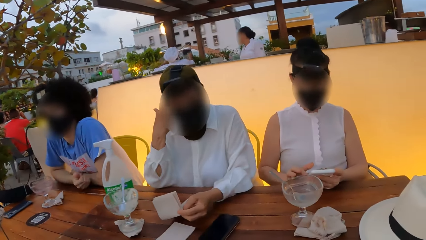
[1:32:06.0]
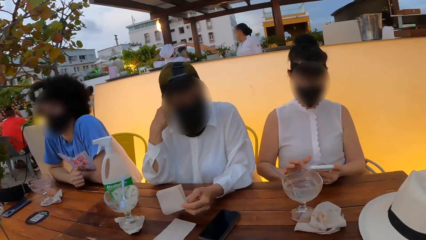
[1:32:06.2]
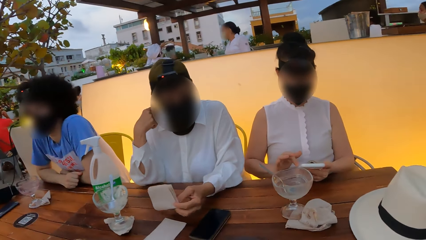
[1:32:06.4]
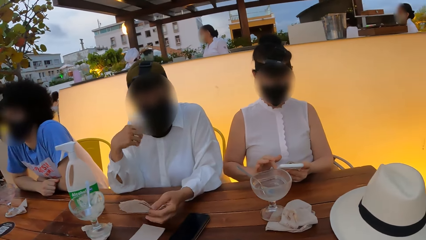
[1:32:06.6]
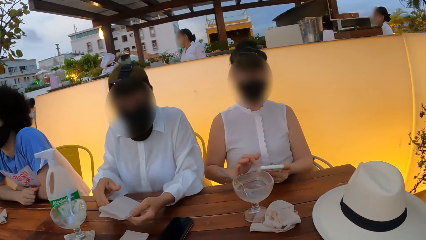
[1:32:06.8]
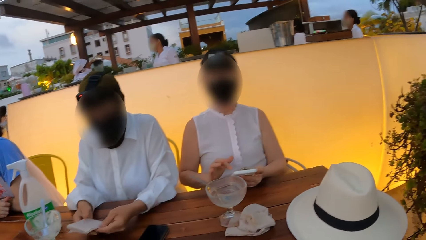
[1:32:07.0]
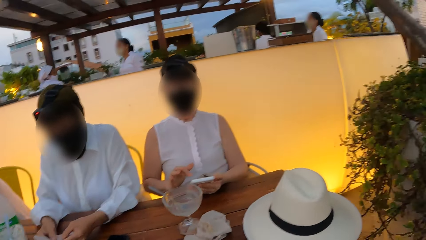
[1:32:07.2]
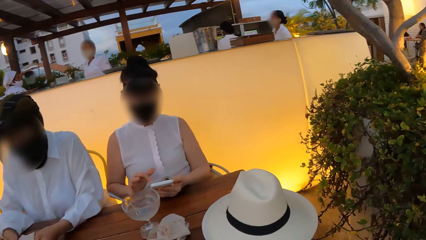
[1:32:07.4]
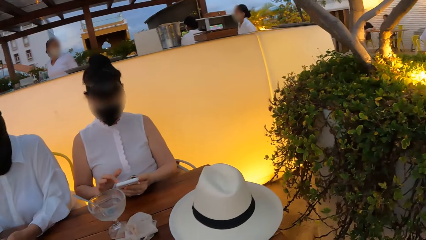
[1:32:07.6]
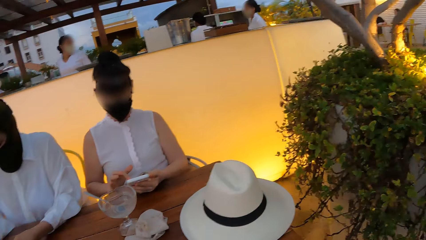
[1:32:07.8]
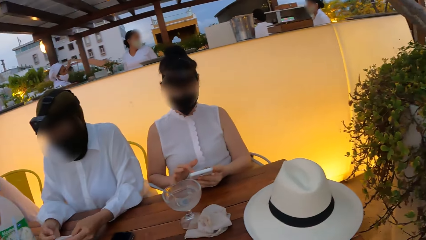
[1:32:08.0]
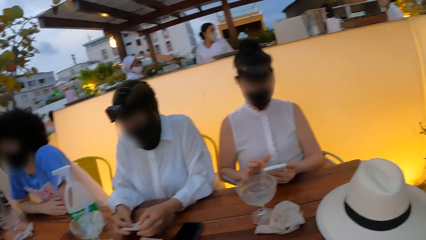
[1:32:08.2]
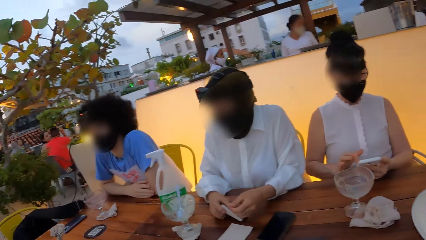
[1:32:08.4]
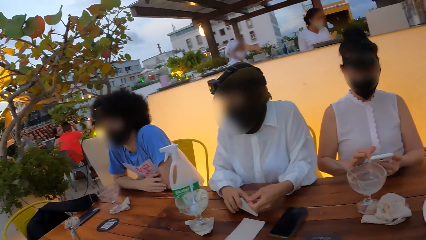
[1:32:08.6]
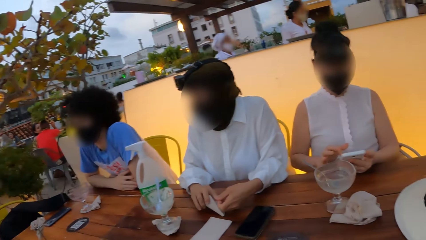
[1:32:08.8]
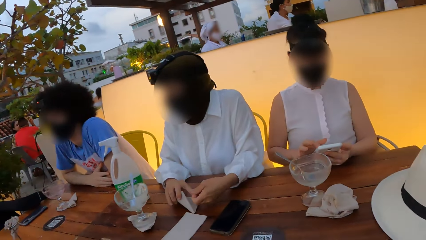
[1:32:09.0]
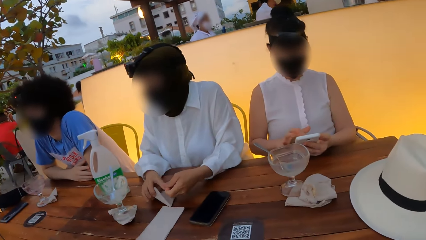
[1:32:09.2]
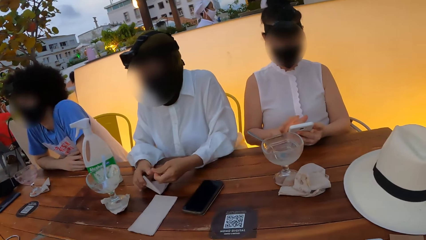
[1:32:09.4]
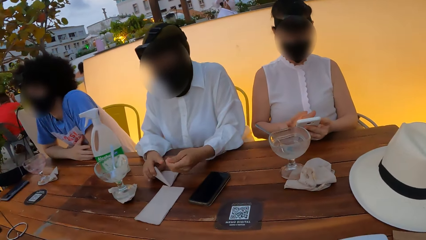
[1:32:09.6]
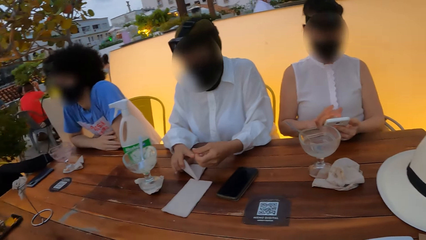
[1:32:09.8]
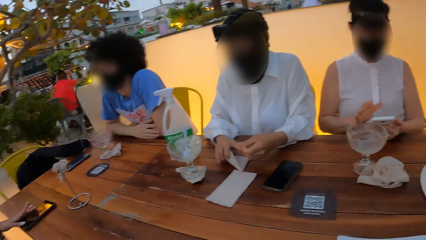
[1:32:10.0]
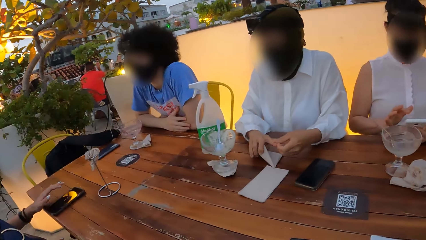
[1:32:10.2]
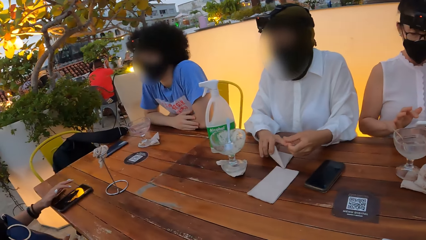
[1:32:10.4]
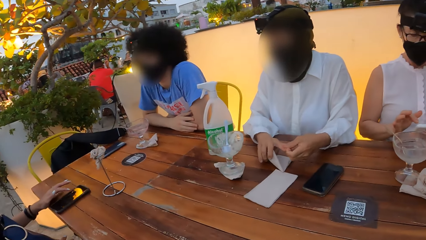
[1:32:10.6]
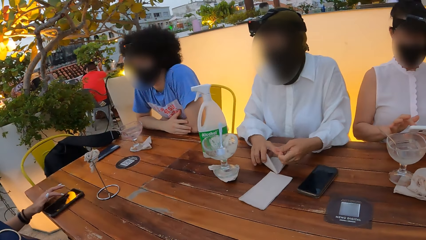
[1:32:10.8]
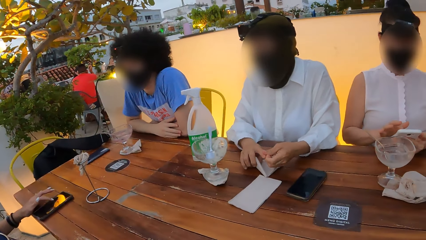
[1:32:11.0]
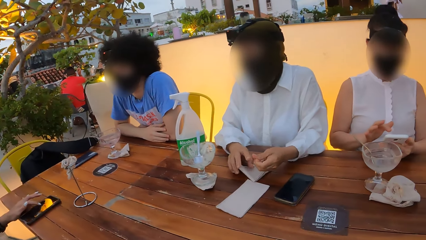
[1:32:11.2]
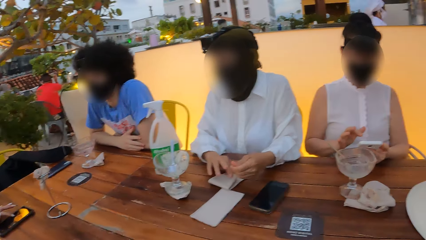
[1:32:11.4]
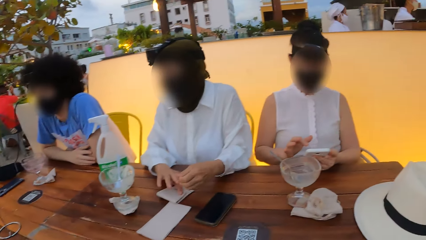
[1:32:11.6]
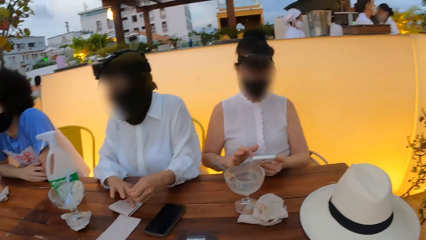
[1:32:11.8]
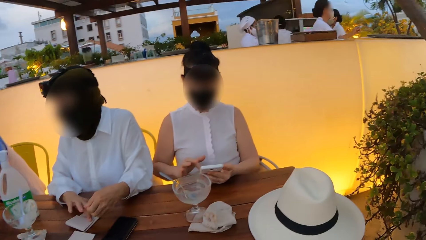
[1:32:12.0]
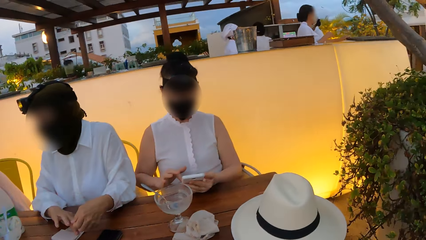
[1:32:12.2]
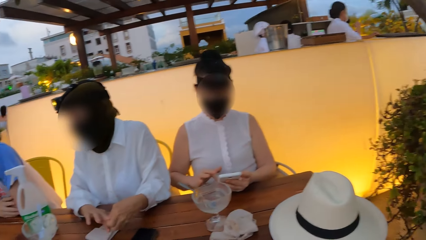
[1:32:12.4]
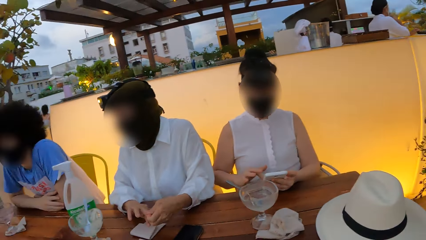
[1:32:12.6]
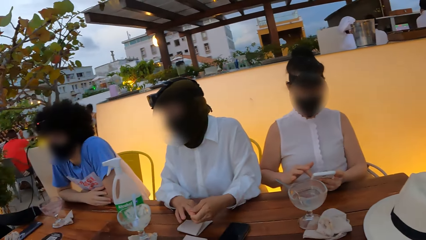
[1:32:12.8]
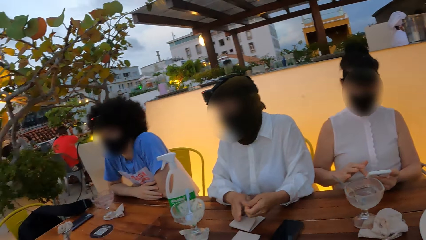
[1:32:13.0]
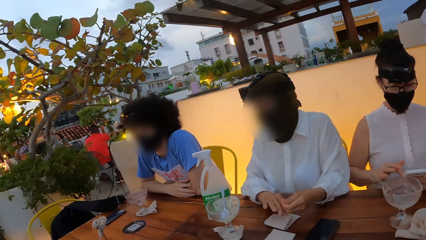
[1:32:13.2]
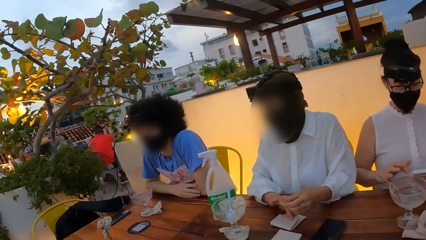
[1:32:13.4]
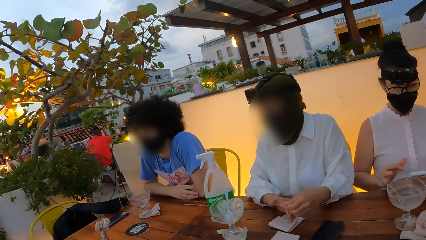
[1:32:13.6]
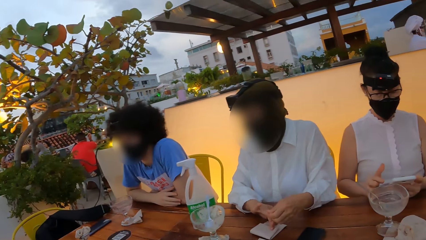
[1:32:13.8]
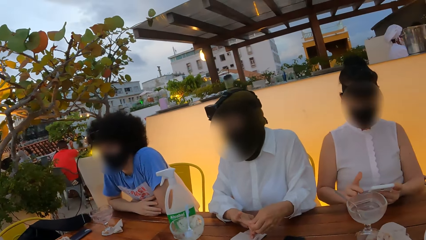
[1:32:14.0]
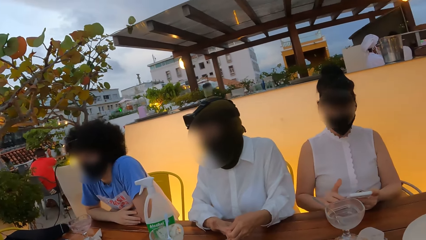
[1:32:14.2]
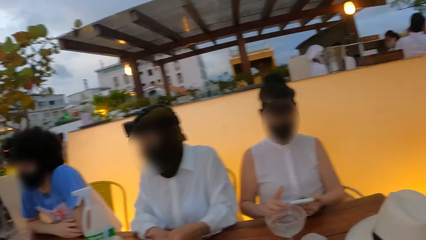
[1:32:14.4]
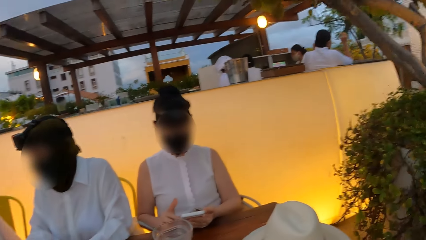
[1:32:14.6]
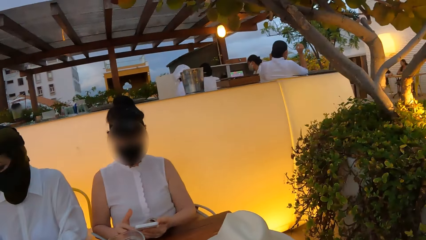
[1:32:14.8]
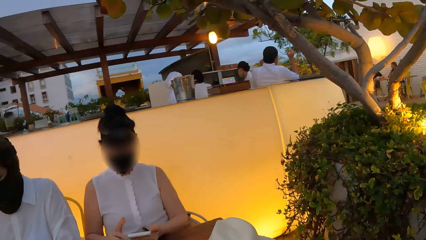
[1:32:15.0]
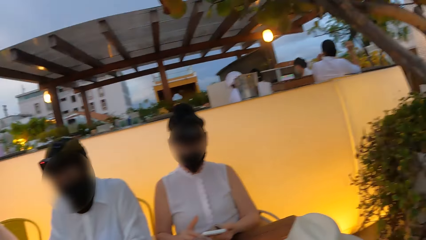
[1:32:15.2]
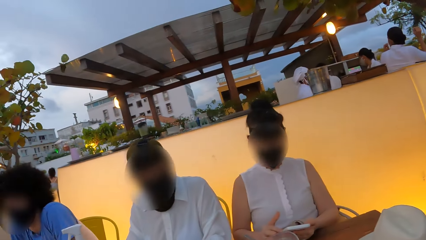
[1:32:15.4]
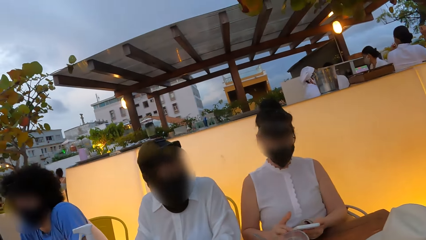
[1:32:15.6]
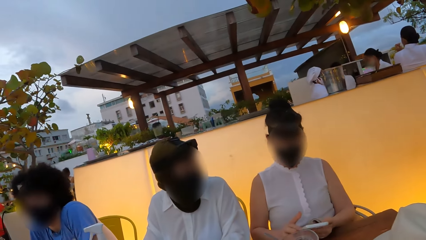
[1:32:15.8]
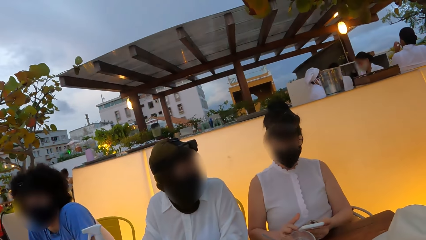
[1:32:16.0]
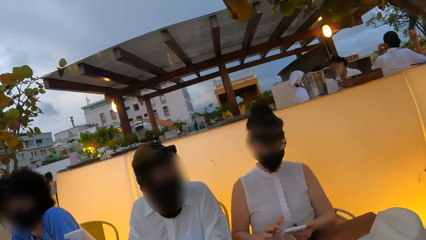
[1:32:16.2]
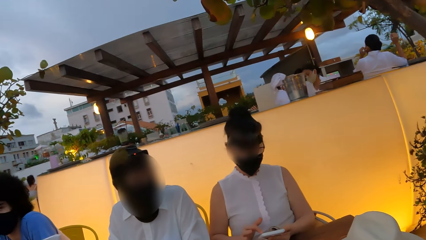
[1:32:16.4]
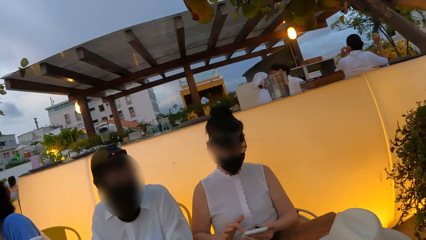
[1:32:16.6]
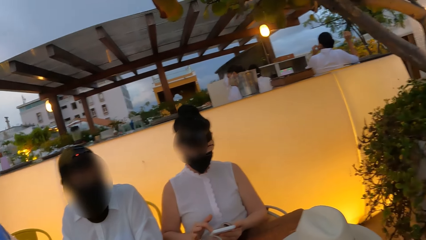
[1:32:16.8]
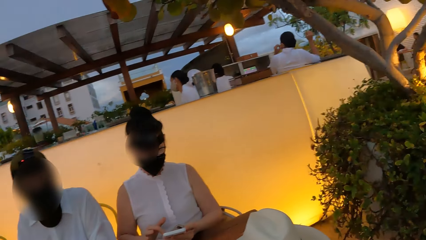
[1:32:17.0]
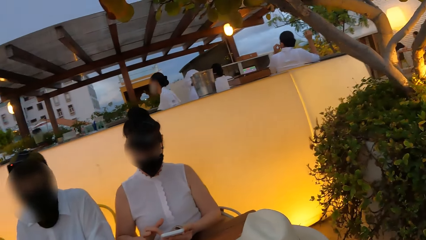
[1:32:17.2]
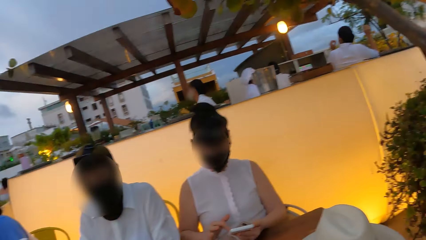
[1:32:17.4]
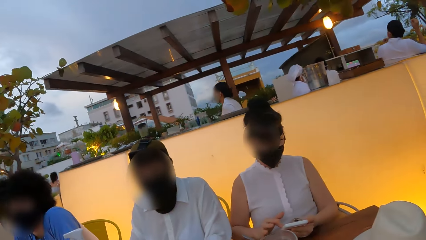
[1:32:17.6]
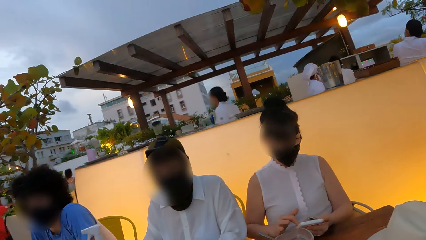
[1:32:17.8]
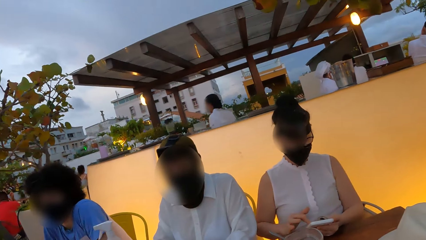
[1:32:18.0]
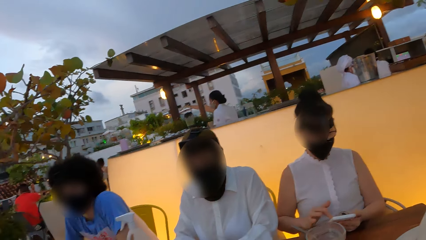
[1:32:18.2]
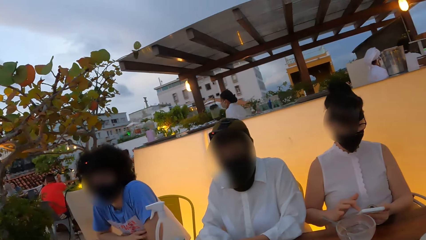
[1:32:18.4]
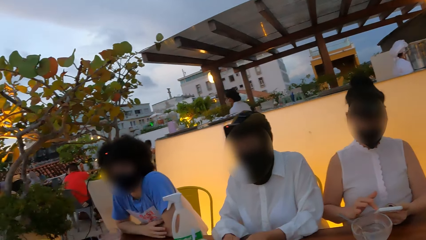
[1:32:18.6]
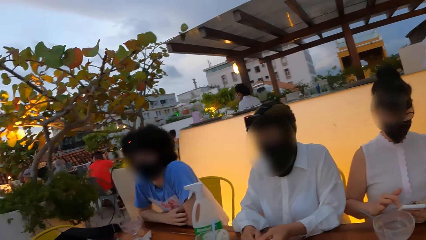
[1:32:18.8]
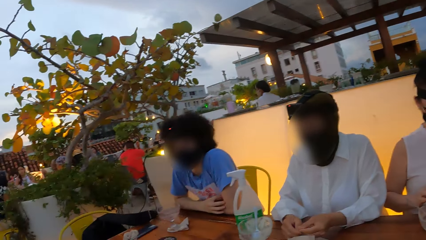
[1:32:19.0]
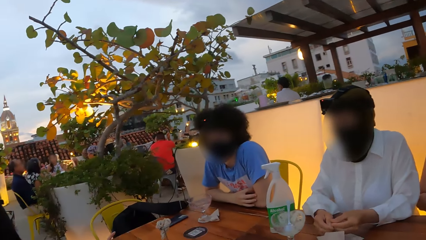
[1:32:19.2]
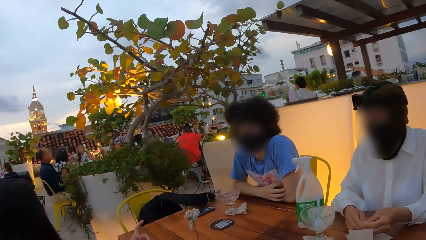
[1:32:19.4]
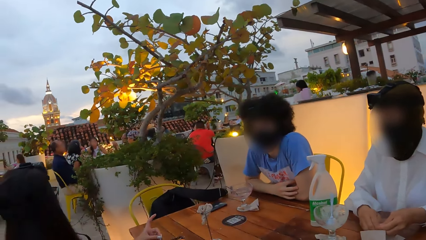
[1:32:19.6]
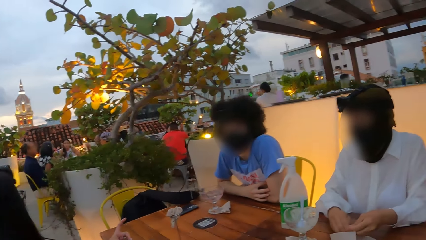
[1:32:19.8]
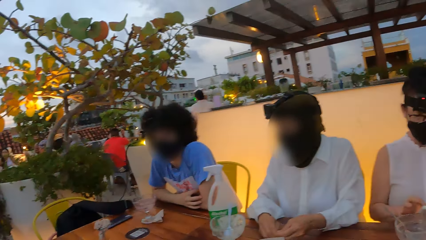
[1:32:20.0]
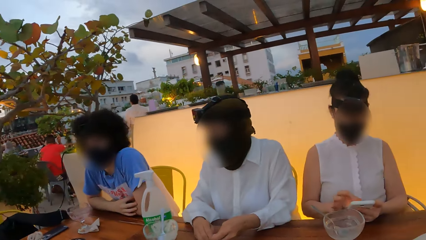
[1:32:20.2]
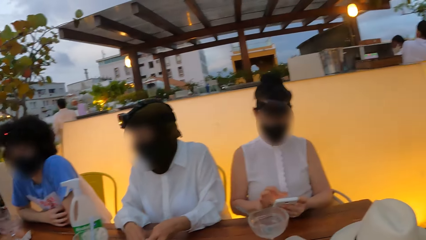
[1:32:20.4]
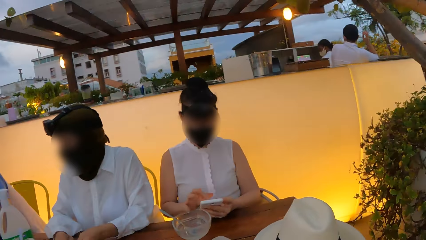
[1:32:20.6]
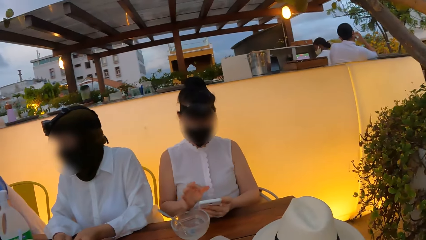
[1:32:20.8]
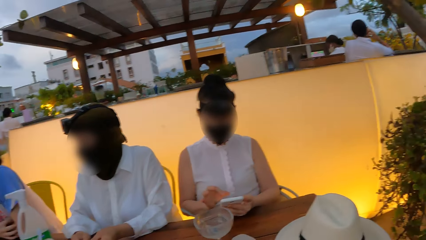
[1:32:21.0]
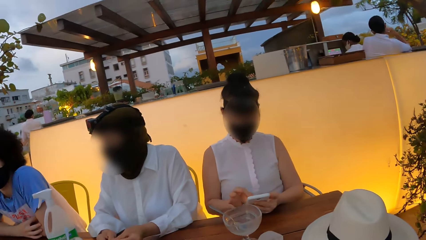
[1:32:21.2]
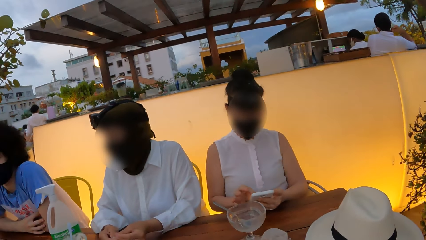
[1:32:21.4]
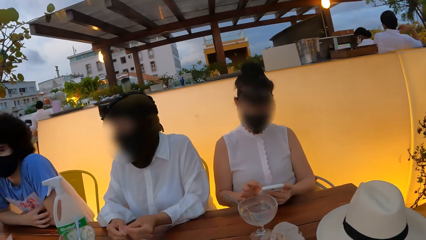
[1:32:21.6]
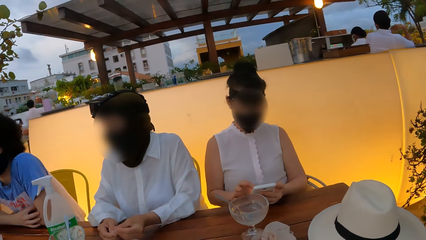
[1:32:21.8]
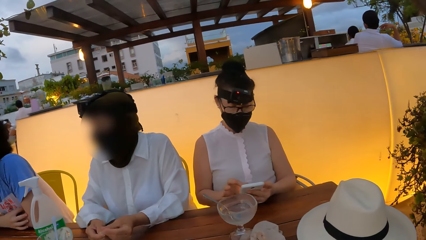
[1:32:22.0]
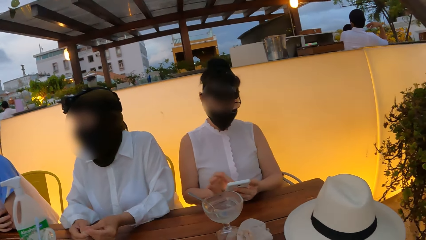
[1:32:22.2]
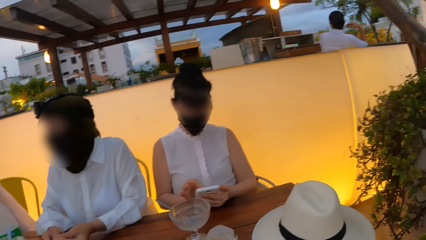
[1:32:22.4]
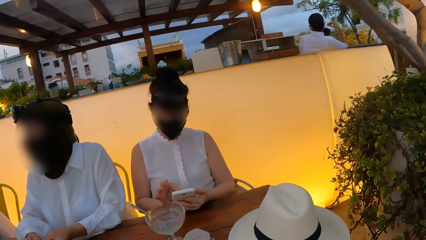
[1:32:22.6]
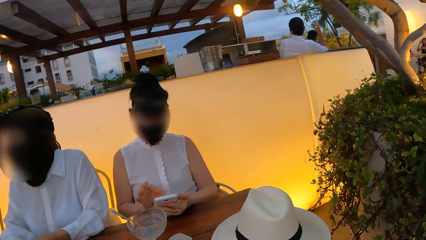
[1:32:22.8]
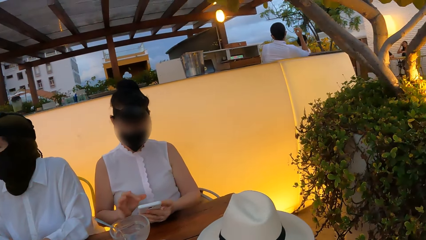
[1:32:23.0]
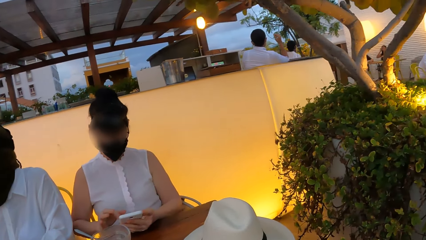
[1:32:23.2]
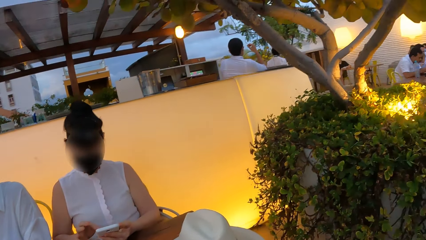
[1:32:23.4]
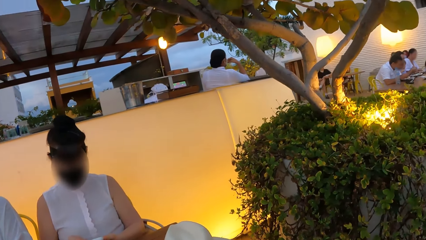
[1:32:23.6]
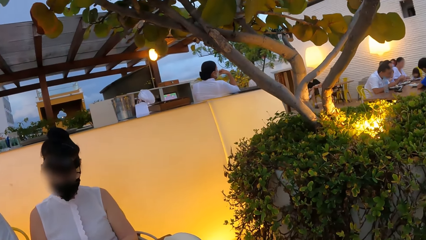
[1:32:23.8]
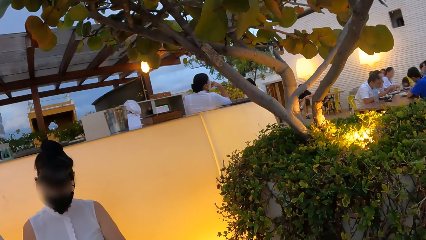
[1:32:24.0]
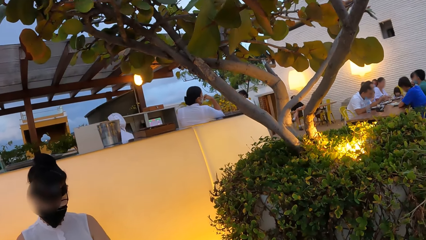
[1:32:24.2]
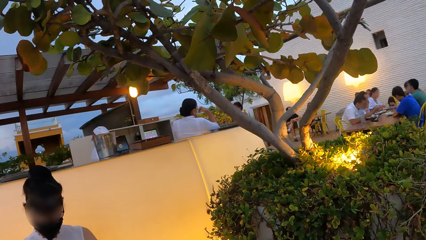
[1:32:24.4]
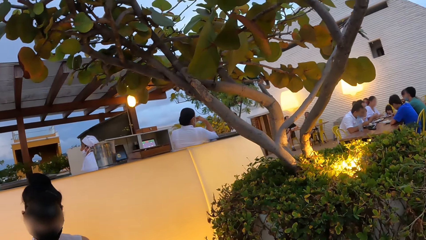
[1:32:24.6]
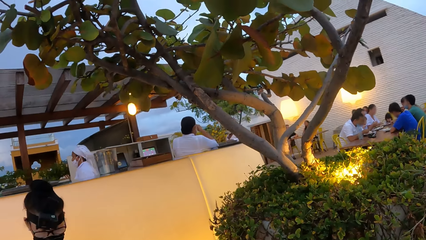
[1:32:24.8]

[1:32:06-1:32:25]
The camera wearer looks around the restaurant. A woman uses her phone.
